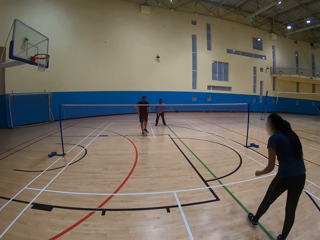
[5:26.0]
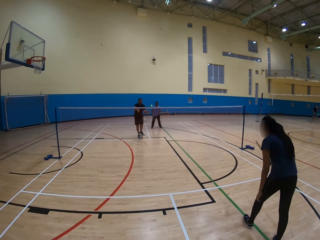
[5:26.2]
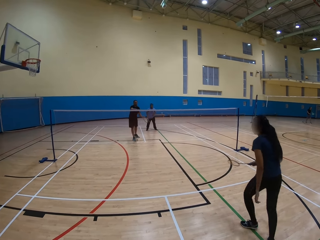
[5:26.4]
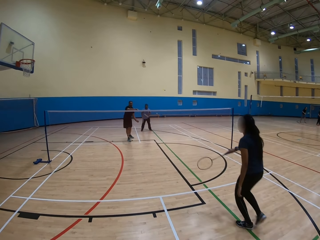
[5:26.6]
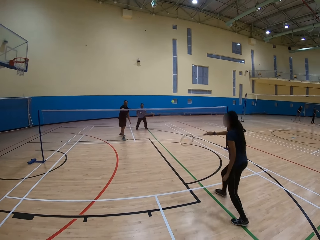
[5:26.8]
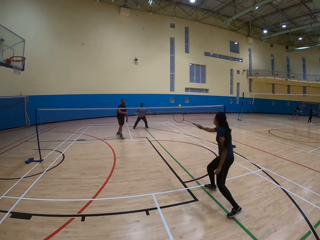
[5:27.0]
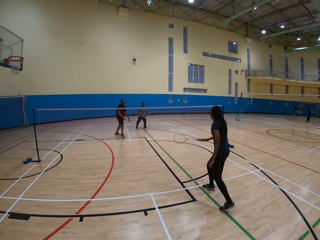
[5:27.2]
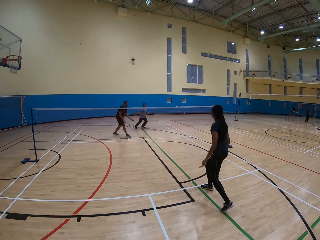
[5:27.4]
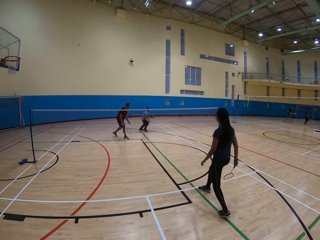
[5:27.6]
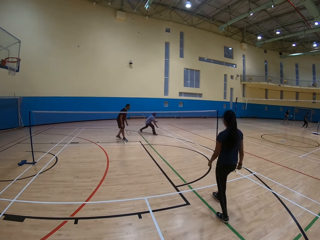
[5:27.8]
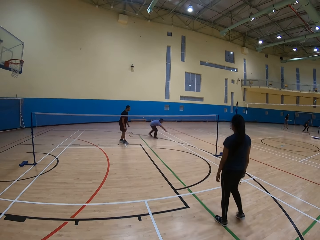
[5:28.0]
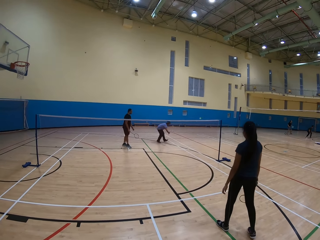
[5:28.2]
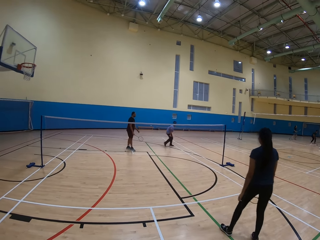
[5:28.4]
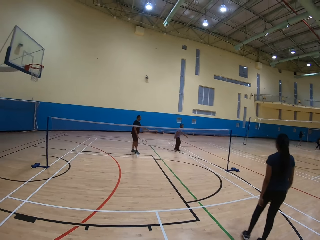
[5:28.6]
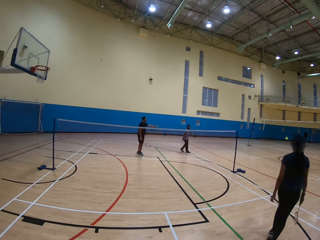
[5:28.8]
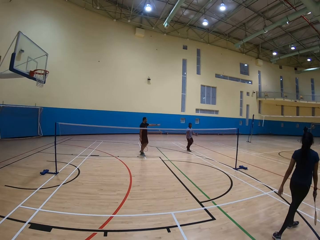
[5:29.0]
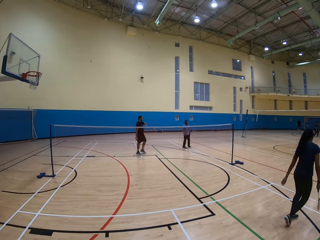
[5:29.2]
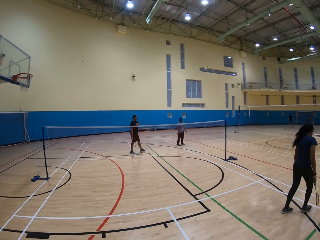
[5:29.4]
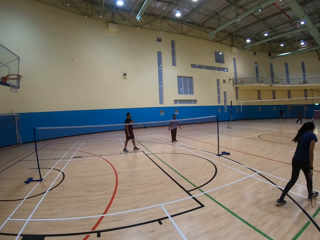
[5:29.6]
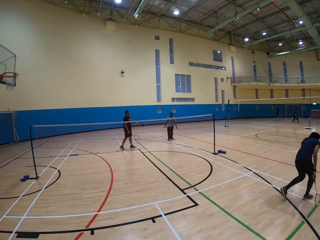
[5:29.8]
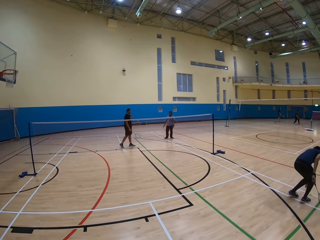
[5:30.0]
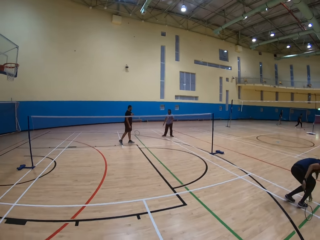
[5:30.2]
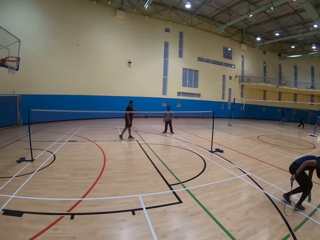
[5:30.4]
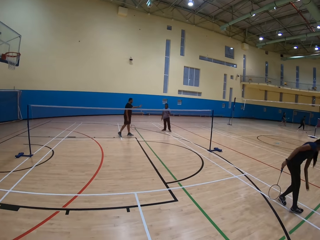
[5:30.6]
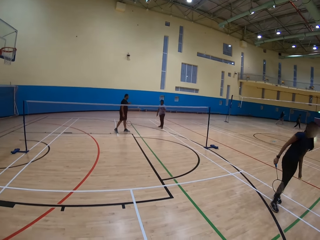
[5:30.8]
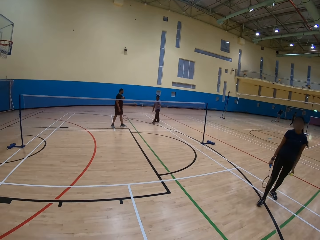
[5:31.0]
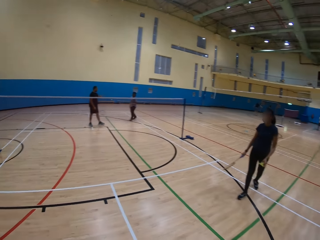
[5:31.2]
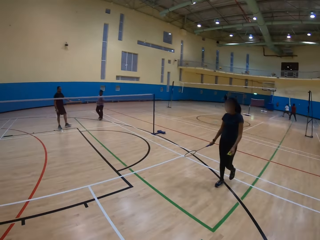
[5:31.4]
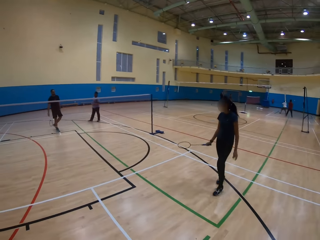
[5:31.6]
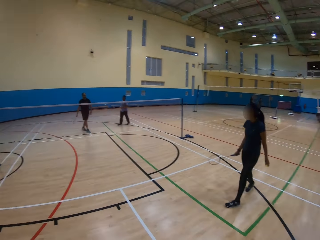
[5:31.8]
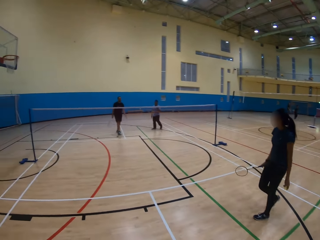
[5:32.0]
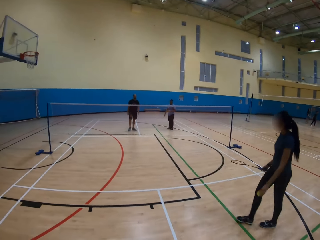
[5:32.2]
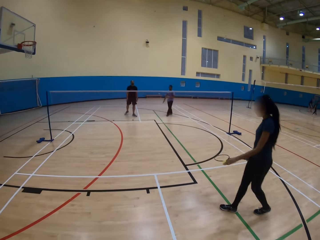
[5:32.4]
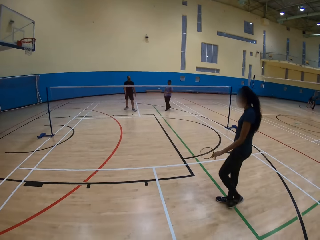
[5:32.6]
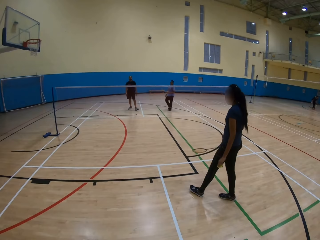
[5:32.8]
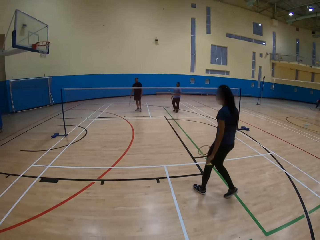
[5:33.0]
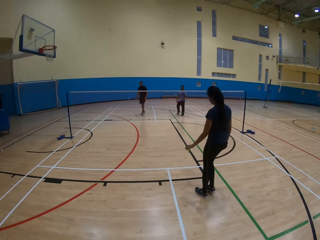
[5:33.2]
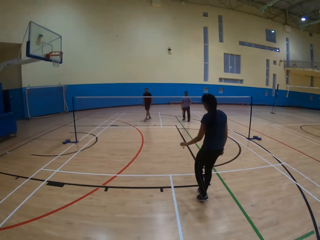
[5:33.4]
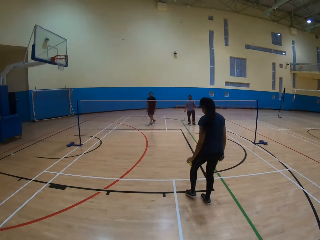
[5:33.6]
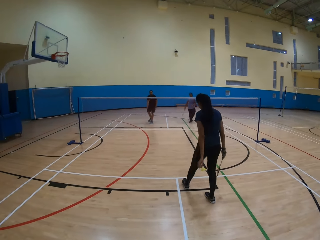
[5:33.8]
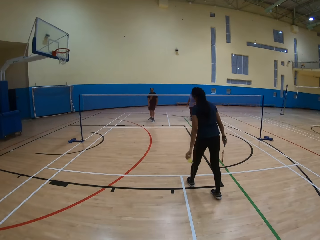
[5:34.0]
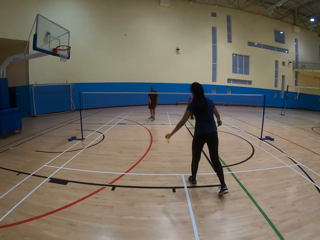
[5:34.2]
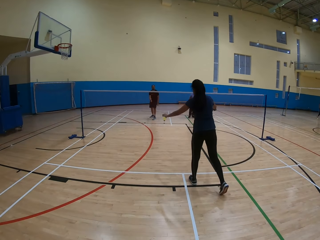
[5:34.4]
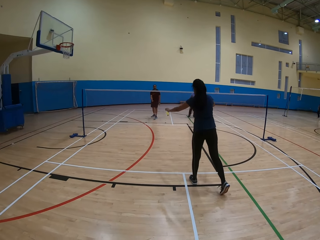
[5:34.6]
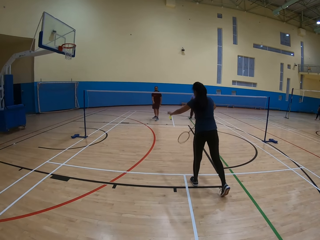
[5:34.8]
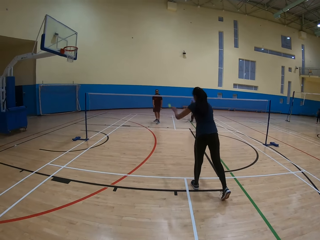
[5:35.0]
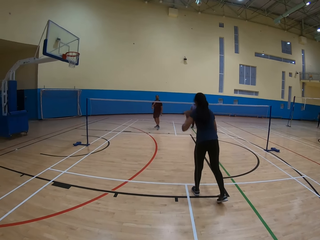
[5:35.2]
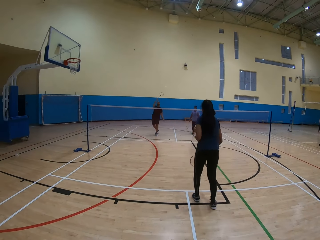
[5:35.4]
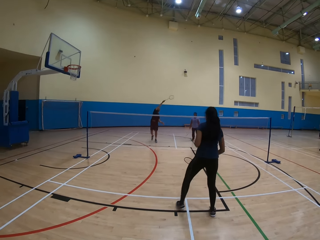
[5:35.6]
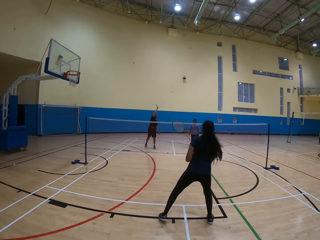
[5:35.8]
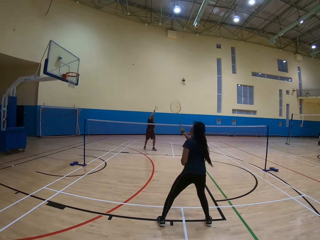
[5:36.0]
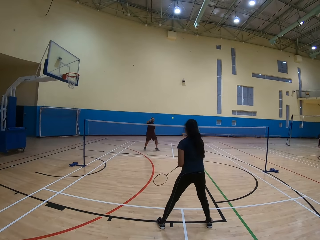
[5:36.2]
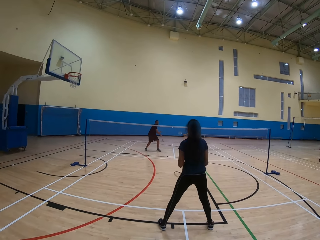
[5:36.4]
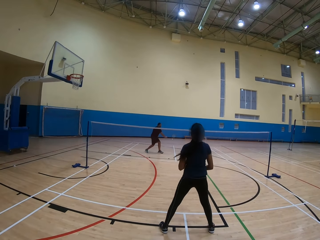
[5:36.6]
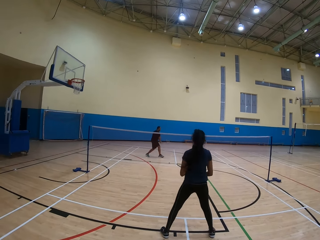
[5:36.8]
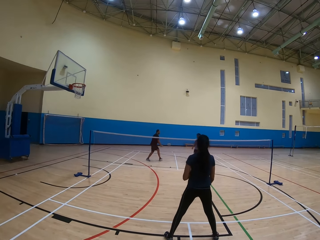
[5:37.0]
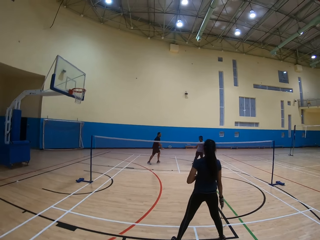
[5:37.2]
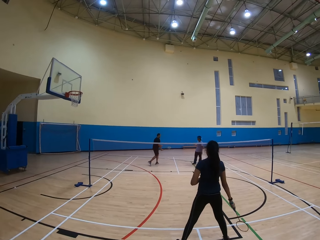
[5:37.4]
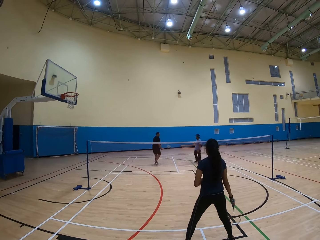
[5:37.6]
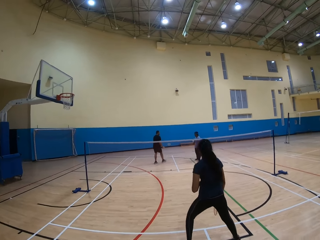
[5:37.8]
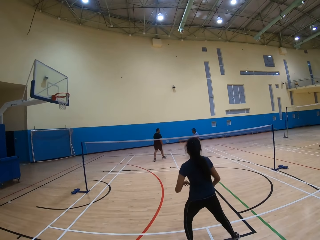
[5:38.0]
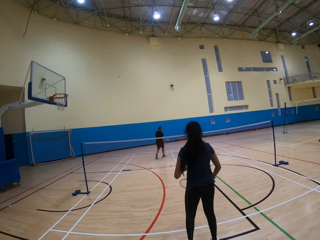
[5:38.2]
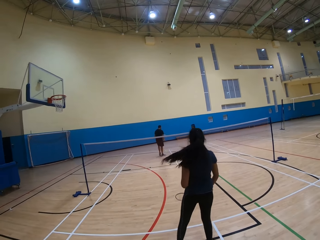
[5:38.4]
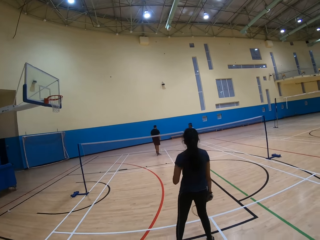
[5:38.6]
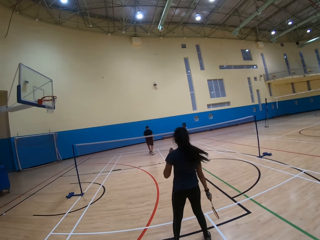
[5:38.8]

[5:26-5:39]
A man throws the ball. A lady collects the ball. The camera wearer looks around. The lady throws the ball.

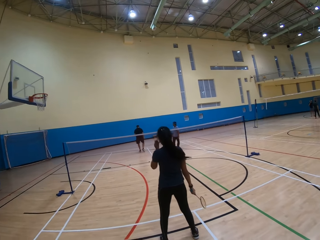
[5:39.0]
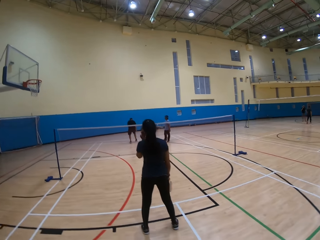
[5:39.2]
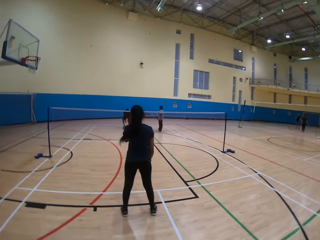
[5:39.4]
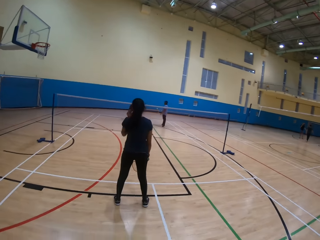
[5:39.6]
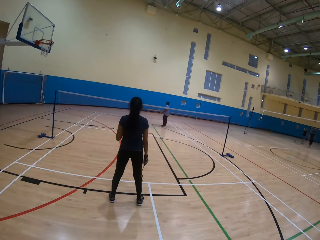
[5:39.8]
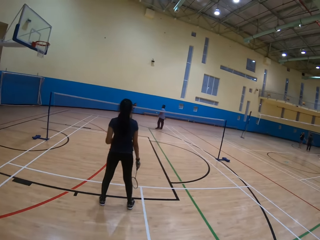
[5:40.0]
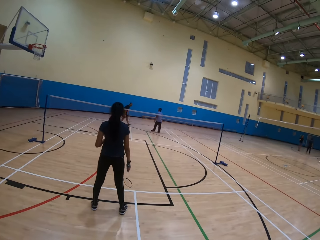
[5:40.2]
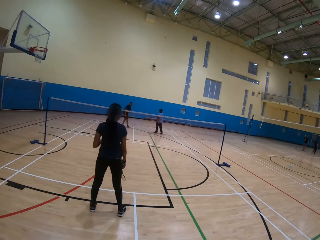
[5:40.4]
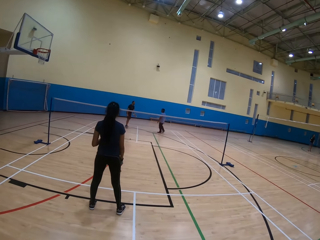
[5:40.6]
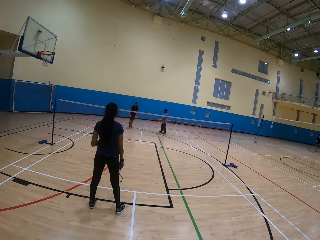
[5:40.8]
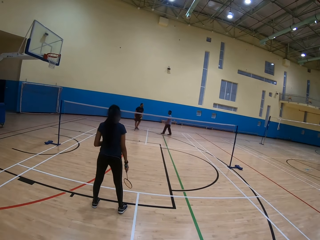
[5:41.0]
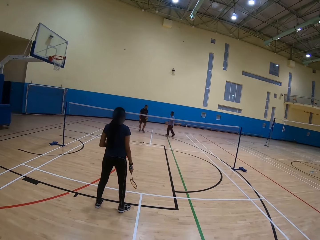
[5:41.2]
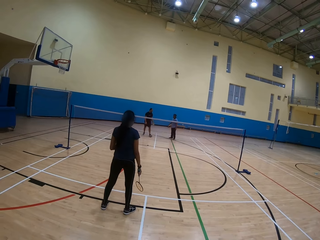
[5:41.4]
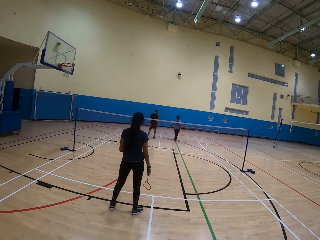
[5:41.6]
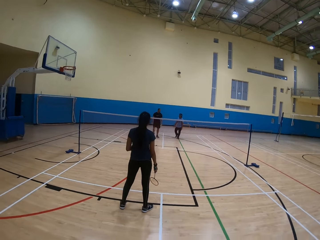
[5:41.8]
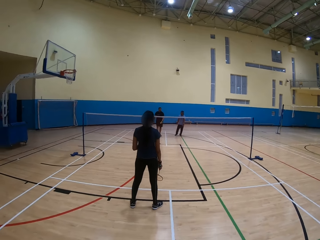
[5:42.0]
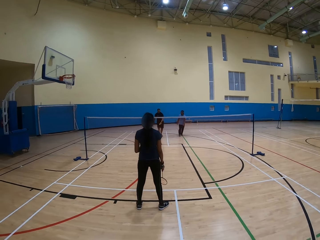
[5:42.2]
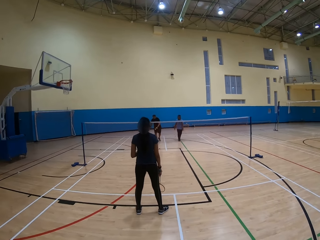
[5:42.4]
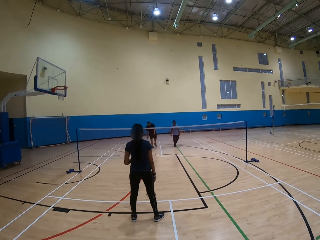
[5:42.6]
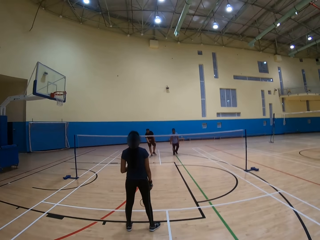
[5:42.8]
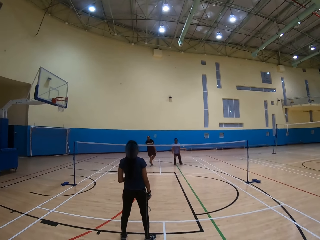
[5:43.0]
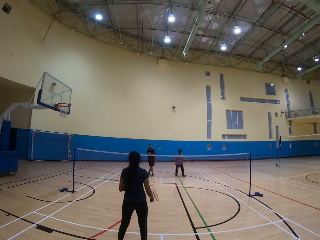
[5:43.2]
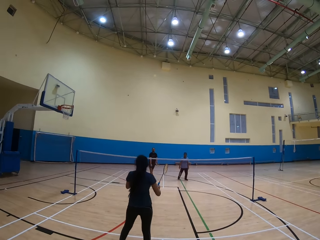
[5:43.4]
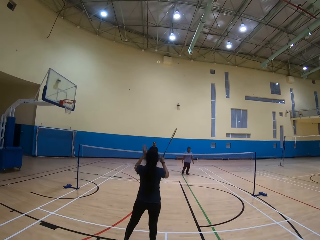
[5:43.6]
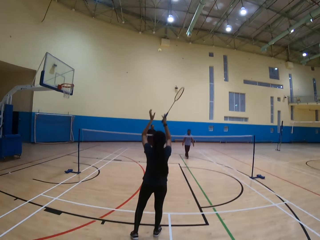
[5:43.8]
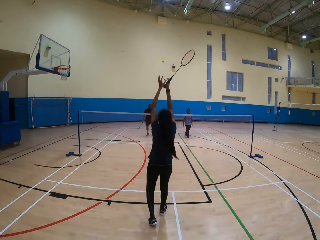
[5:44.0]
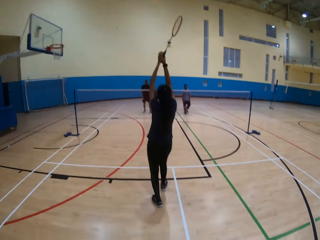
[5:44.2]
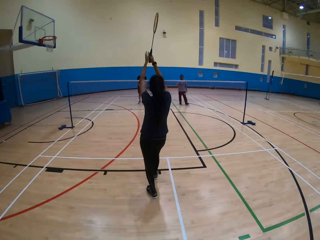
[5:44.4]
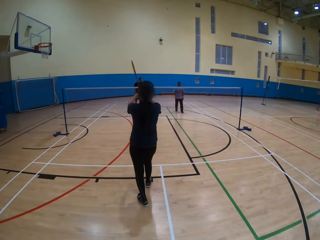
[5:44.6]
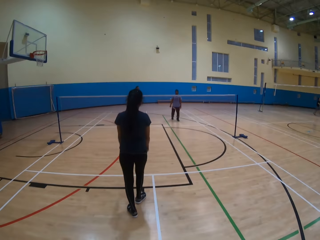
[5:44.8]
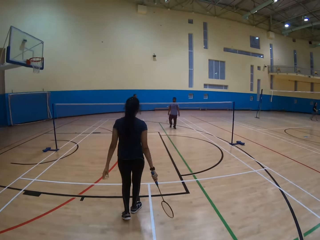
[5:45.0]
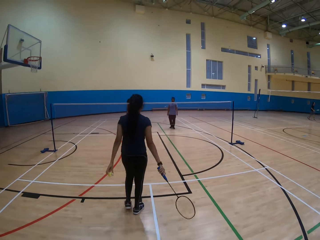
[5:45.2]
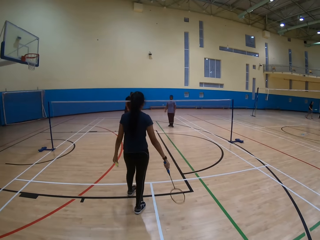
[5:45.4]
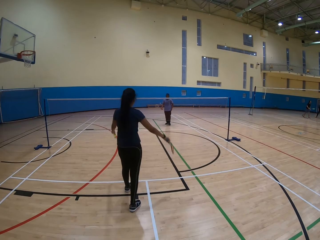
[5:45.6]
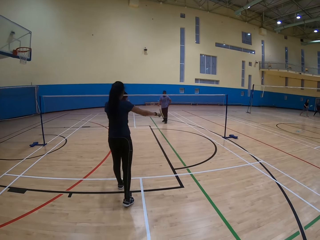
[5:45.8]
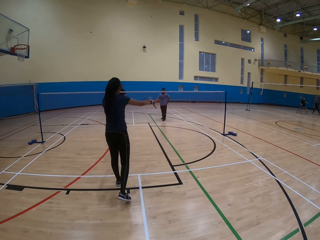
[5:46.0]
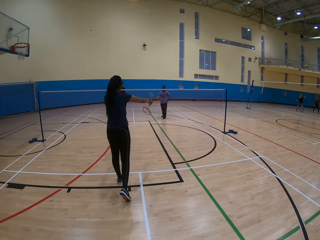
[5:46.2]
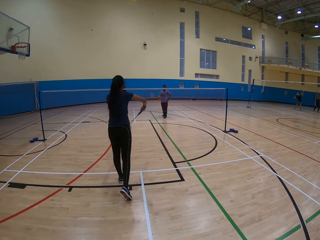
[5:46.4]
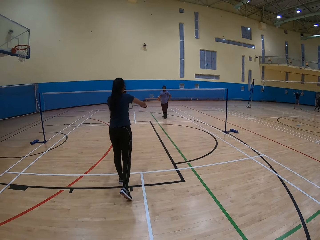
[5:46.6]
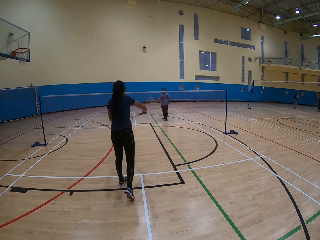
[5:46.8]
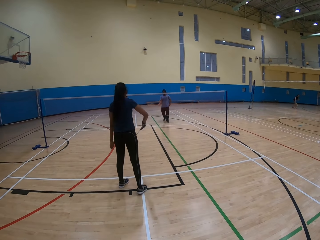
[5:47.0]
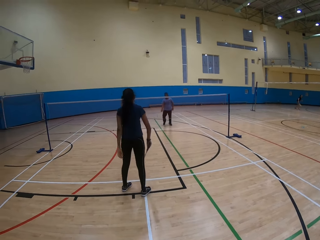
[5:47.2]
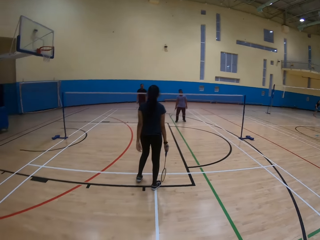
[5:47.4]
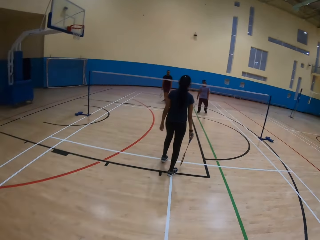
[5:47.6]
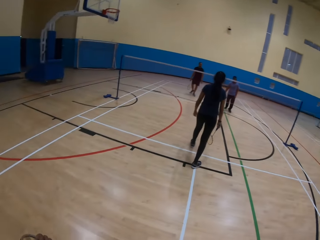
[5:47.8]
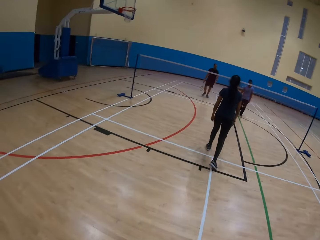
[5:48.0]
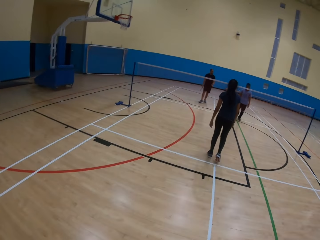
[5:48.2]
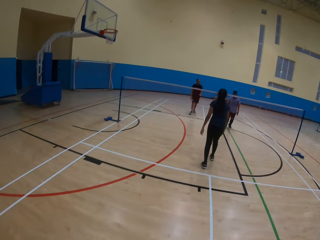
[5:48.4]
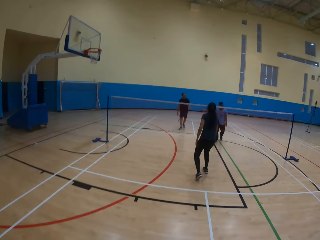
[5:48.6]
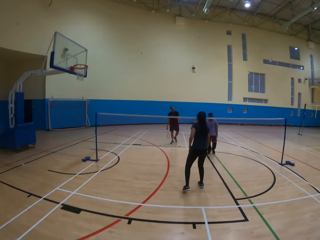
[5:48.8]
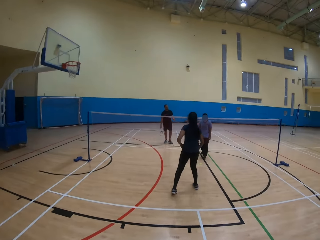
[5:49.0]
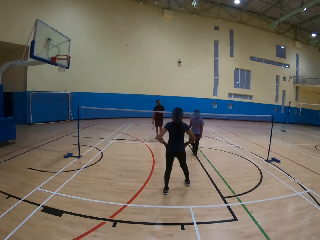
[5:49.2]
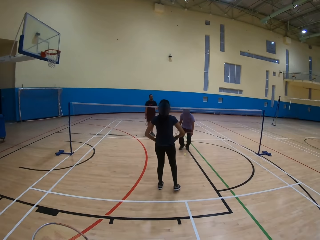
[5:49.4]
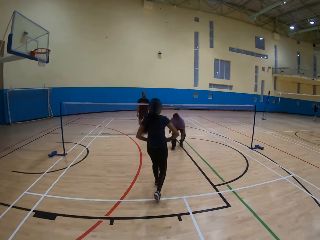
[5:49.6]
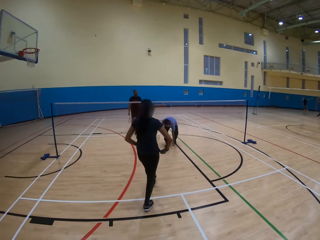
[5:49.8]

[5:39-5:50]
A man throws the ball. A lady catches the ball. The lady throws the ball.
